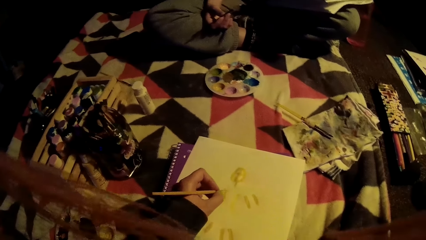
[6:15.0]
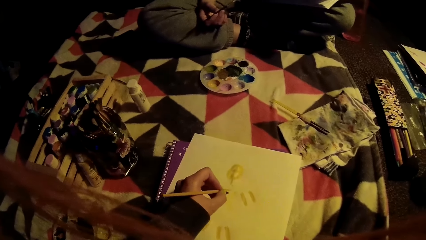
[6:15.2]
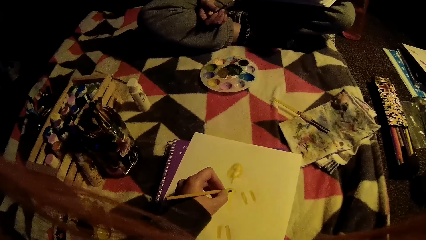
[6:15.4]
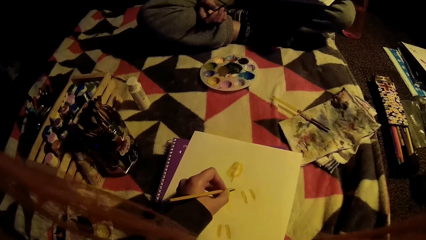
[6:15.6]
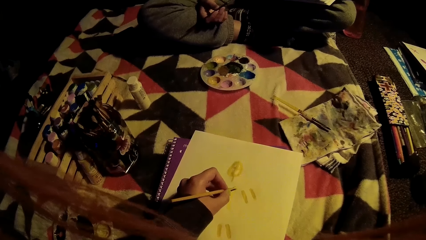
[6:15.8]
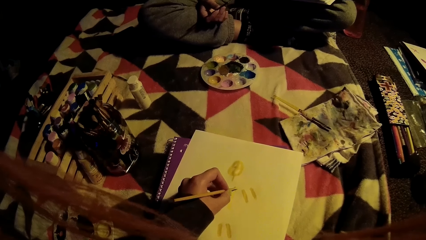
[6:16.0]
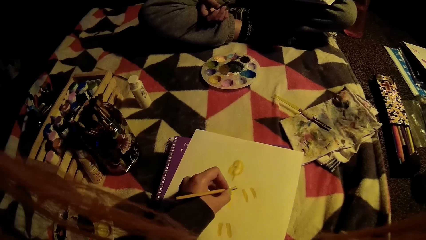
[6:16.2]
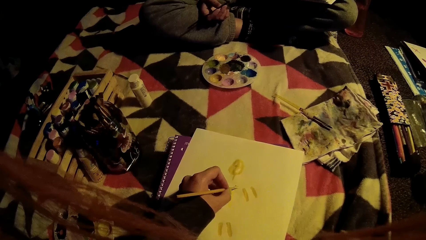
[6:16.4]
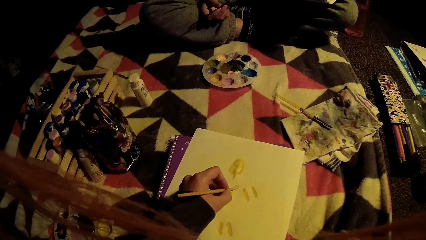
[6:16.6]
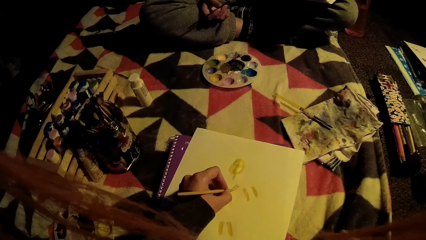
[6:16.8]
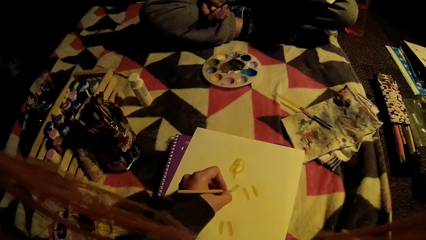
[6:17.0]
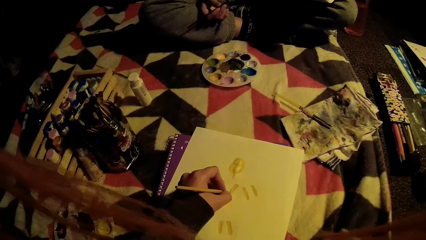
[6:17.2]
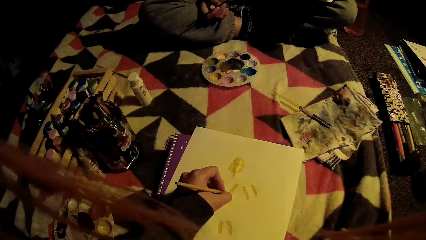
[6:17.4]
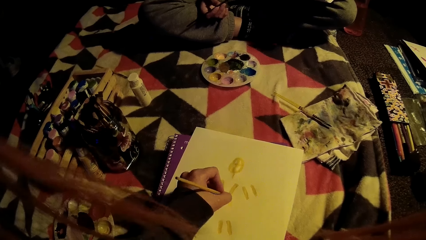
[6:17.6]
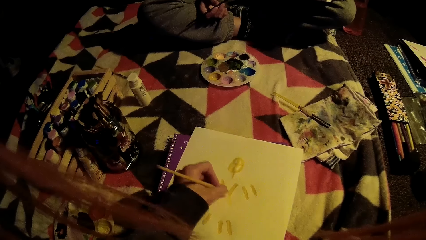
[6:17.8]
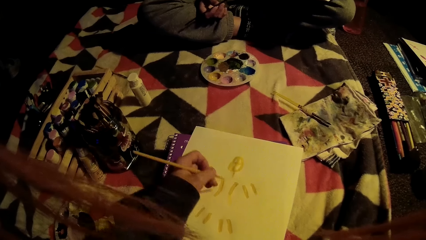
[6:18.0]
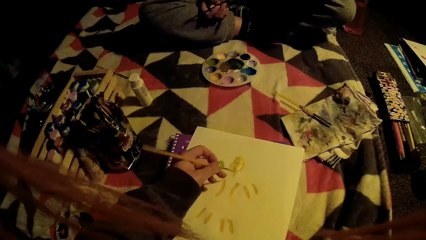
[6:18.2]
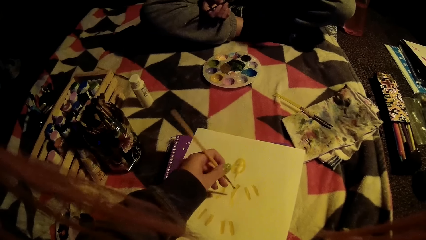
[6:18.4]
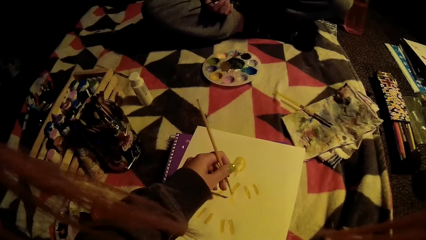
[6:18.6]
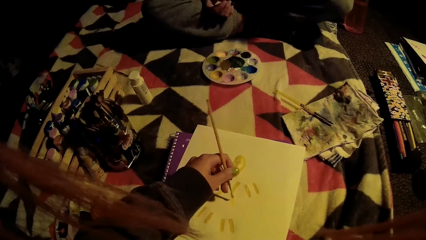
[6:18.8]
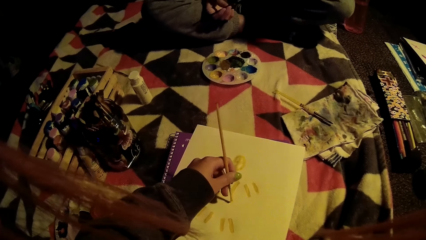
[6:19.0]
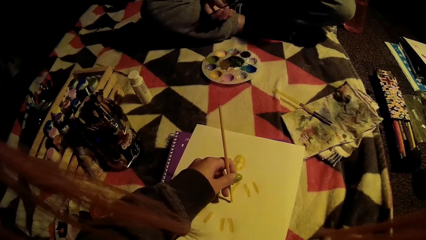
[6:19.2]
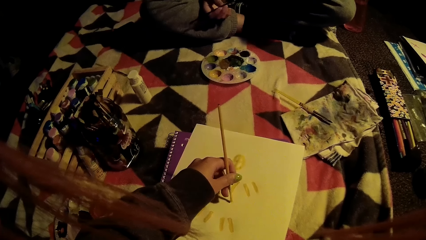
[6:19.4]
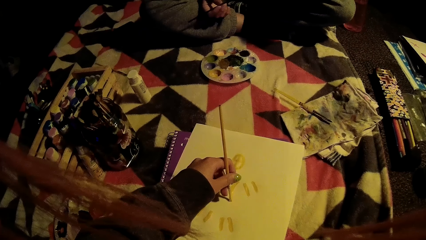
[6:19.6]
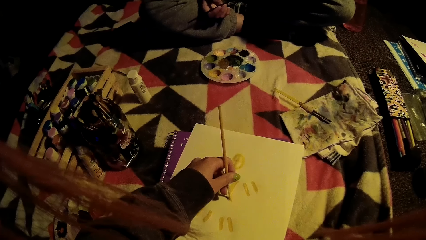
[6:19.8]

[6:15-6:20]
The camera wearer paints on the art book with the paint brush.

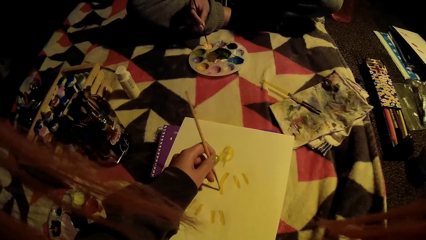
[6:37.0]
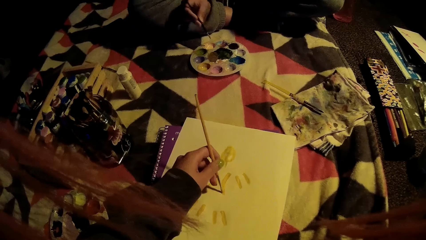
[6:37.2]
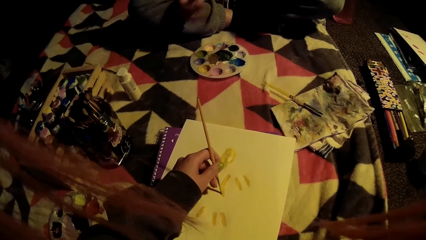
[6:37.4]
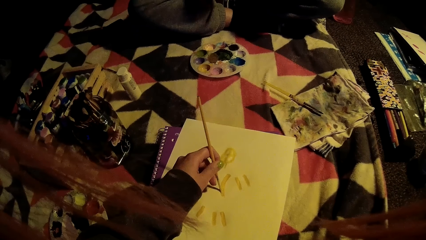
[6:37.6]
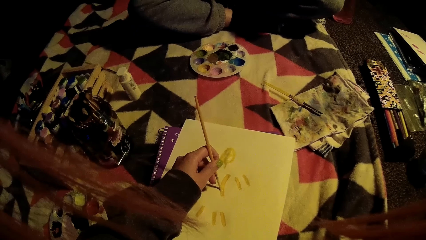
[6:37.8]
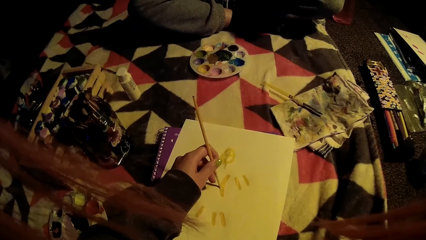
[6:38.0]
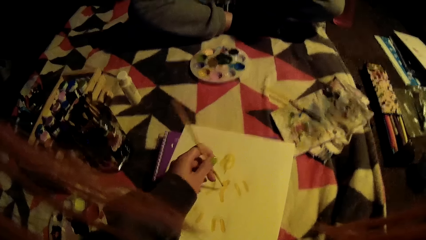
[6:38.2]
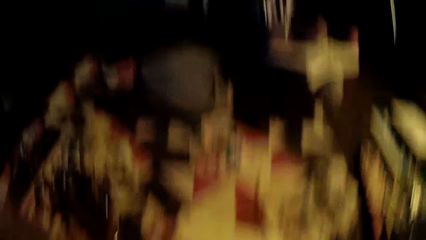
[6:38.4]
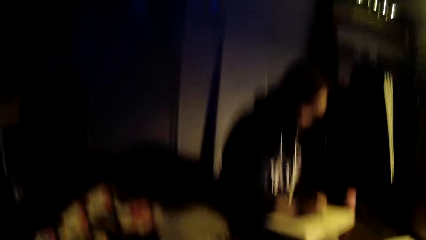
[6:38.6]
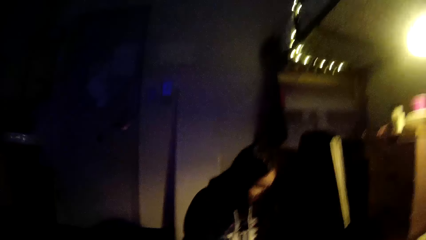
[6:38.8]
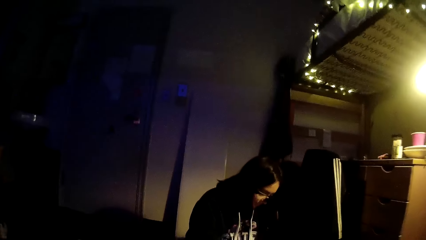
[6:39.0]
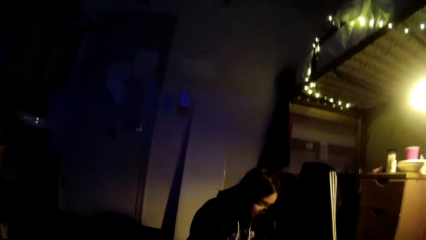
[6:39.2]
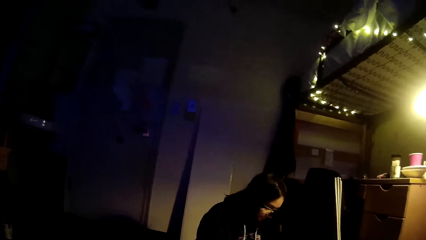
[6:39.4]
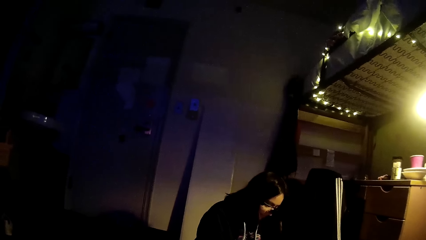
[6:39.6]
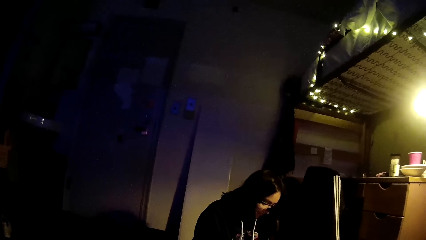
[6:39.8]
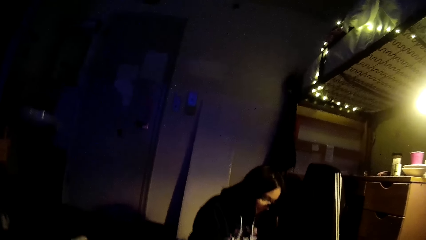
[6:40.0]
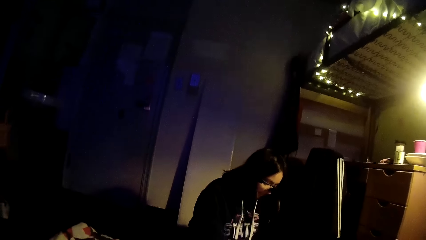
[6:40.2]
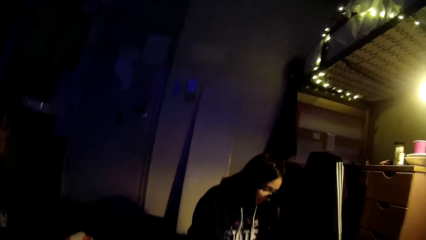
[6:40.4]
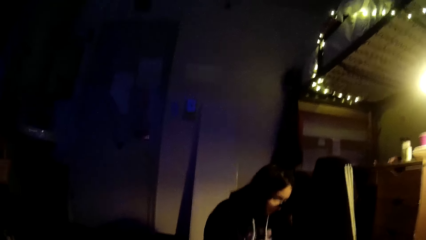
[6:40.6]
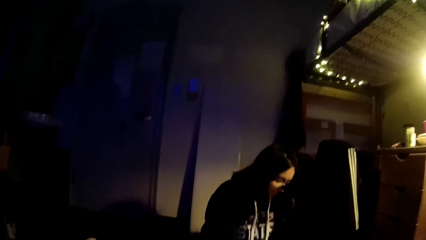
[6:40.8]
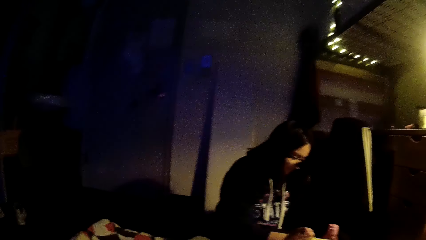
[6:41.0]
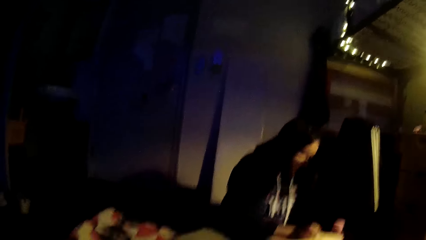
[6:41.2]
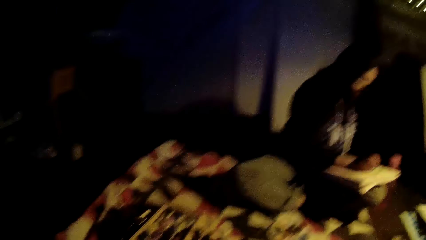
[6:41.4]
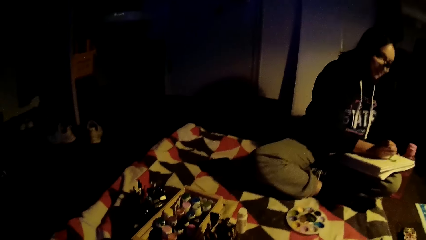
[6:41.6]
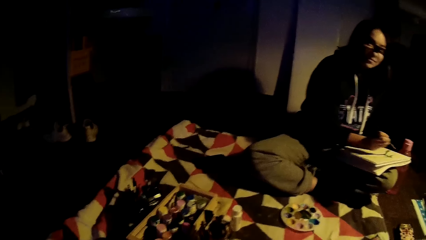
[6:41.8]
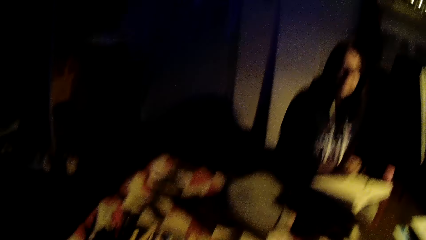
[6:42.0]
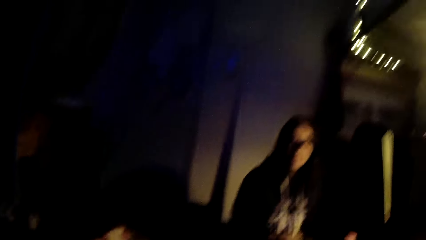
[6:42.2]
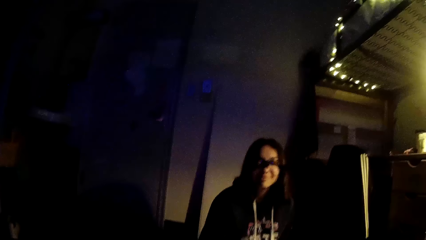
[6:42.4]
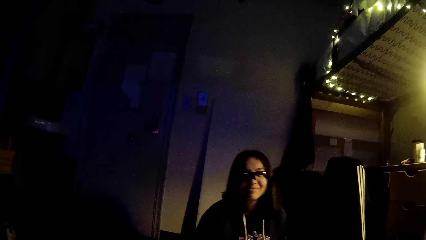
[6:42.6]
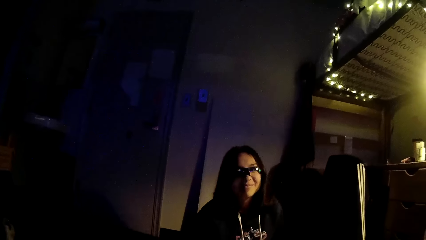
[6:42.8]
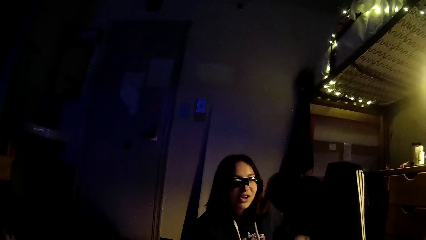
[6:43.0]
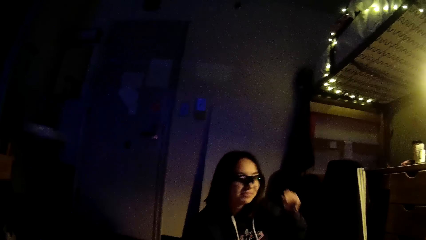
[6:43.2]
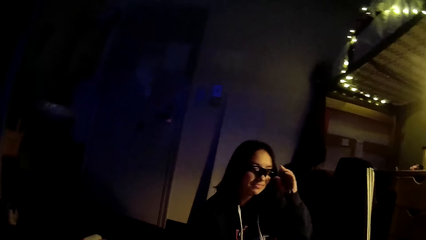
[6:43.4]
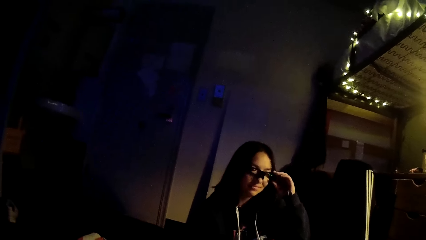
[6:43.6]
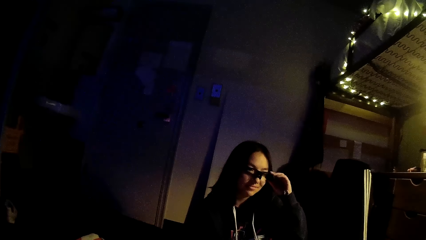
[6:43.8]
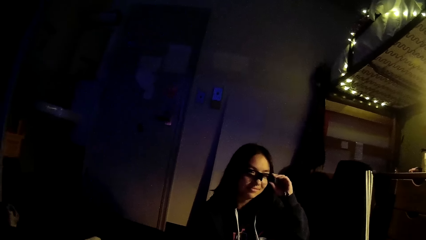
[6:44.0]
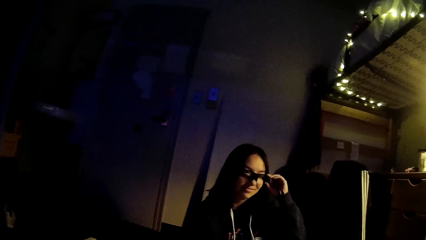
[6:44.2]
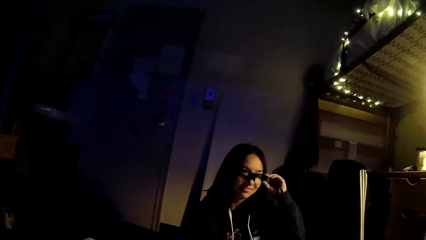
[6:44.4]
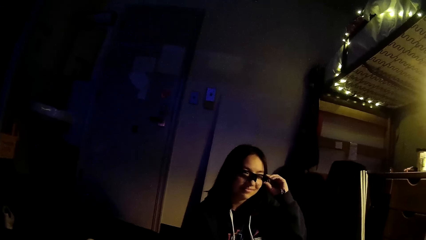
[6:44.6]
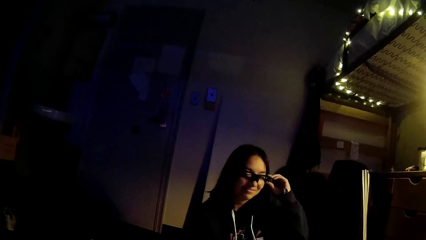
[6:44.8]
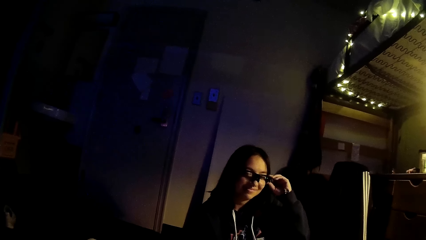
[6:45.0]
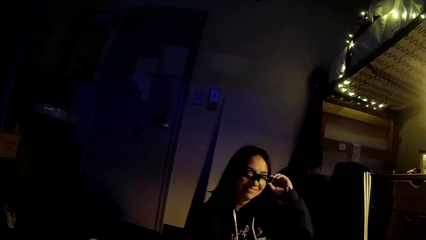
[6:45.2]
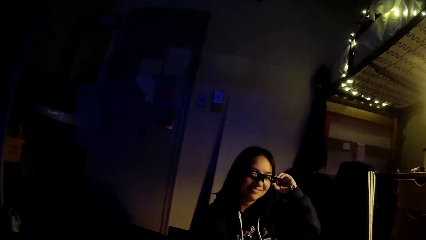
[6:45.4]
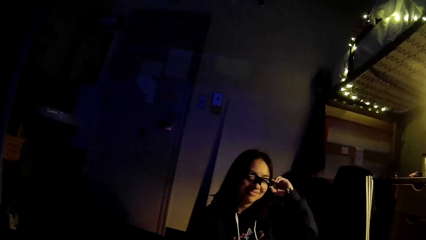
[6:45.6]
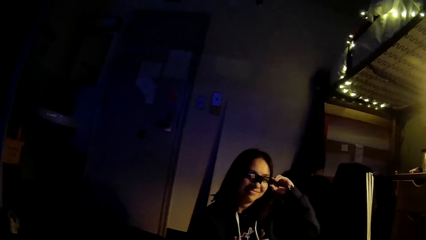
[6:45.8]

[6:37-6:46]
The camera wearer talks to a person. They look at the person. The person adjusts her spectacles.
